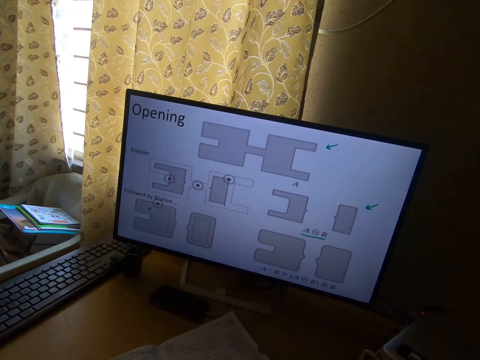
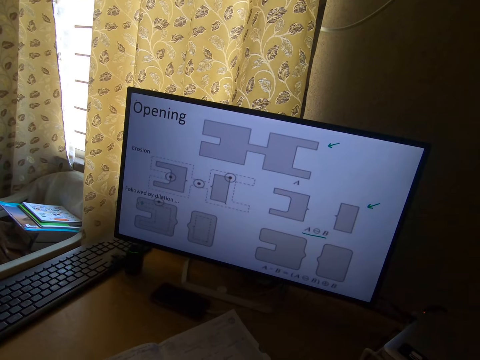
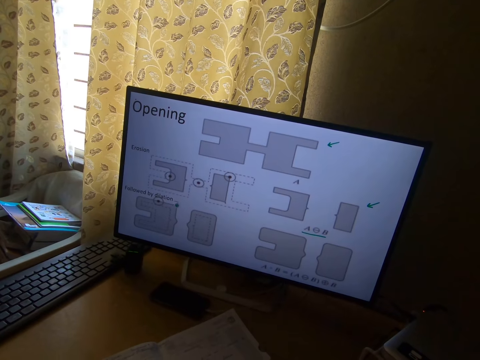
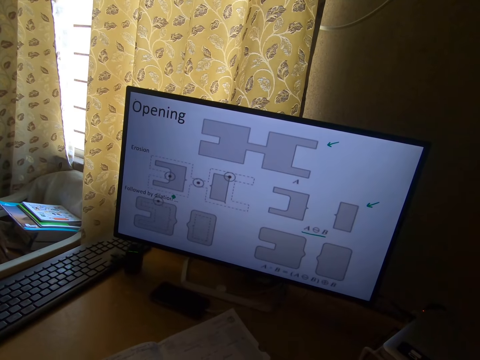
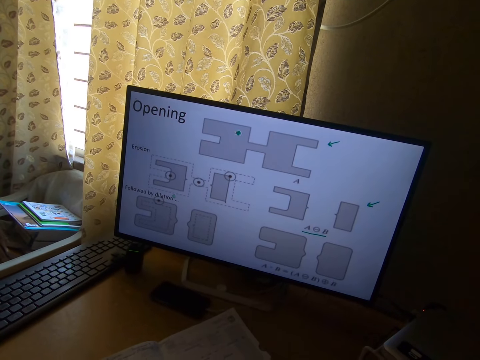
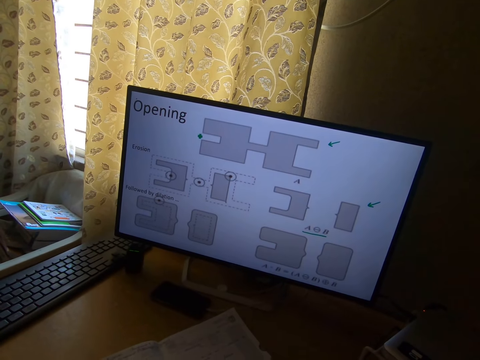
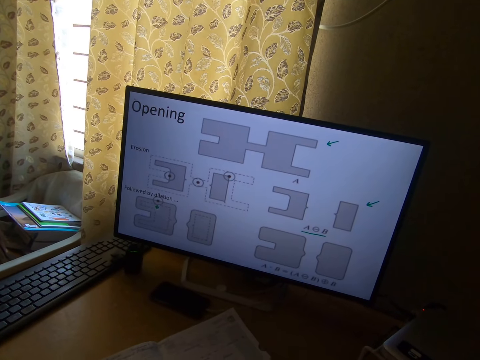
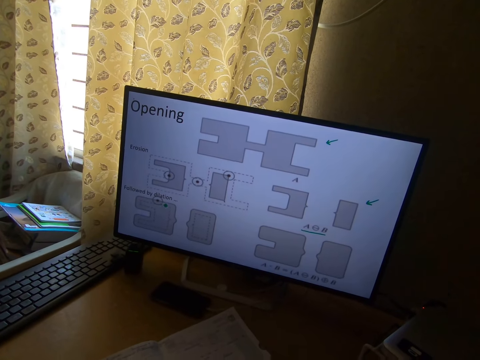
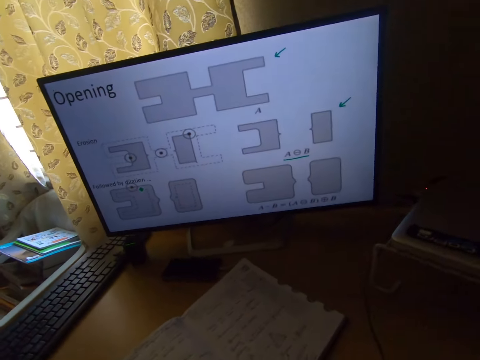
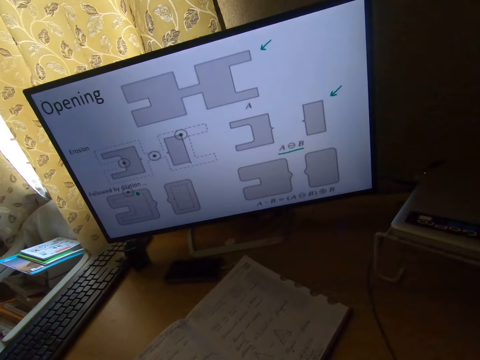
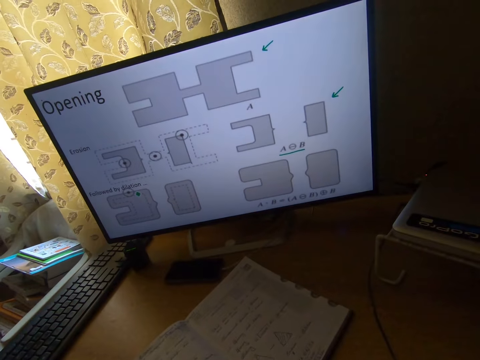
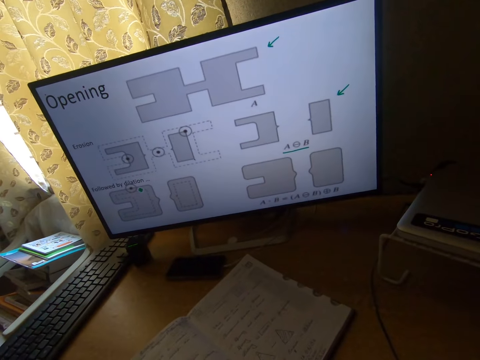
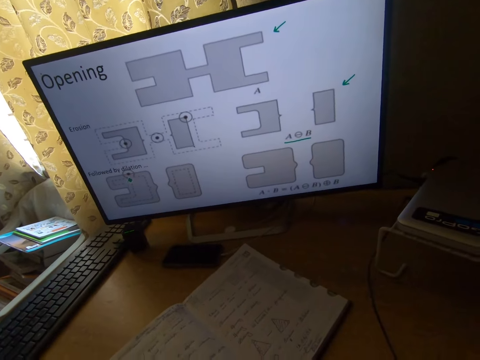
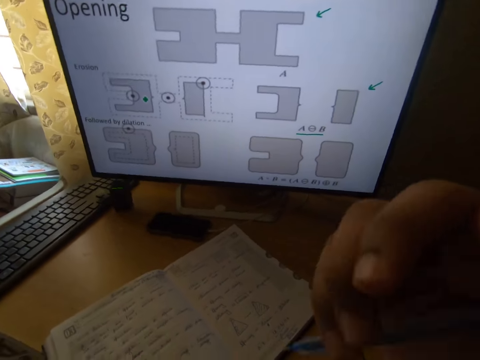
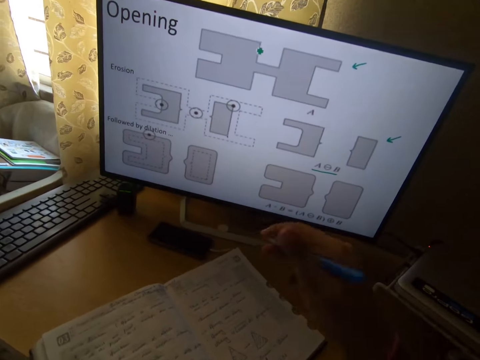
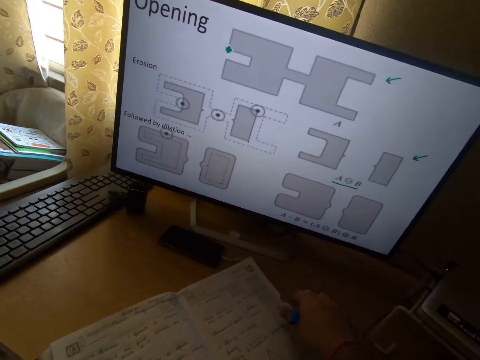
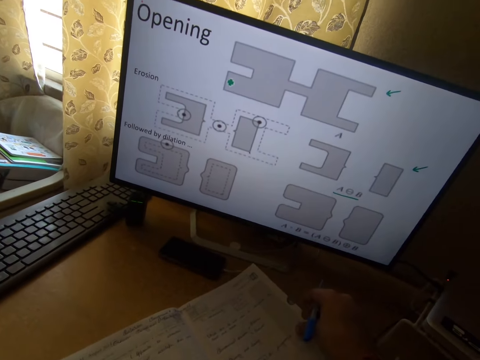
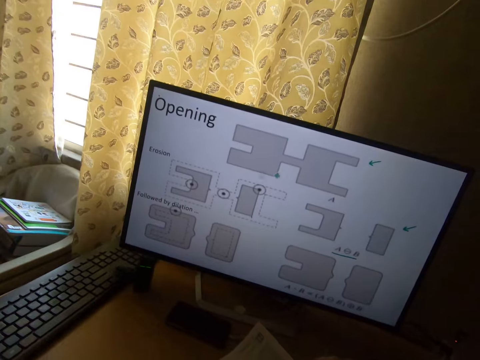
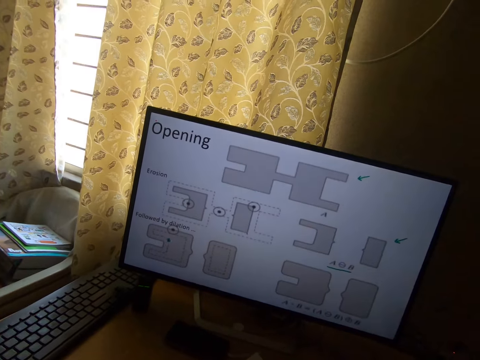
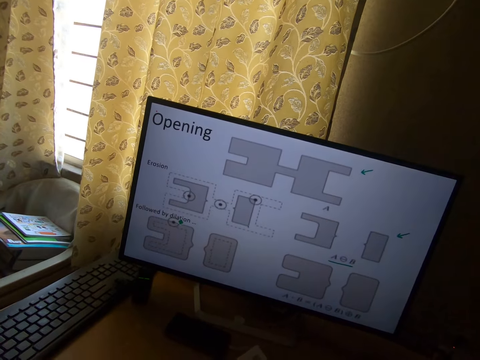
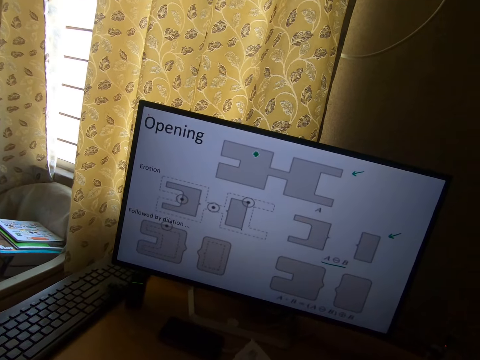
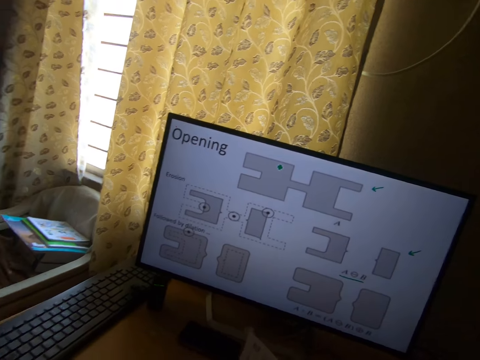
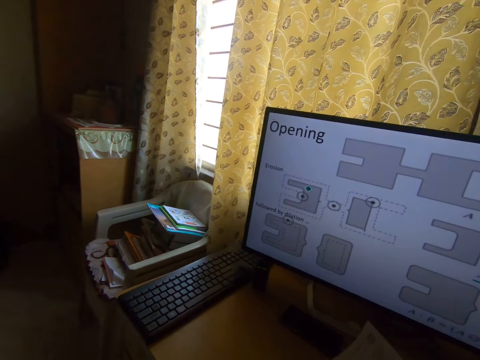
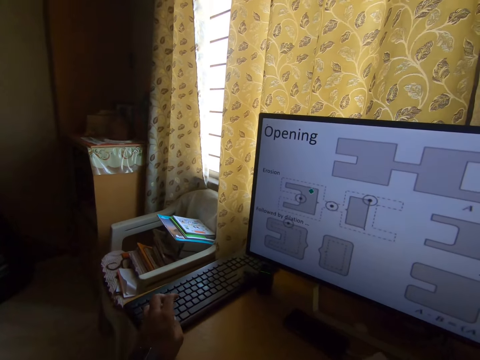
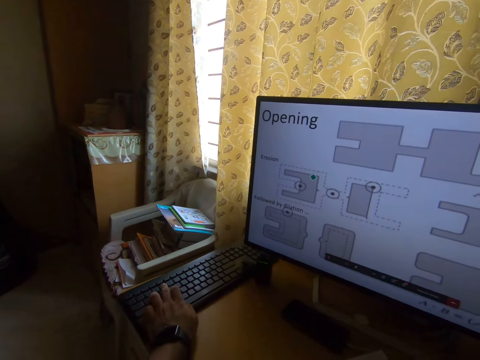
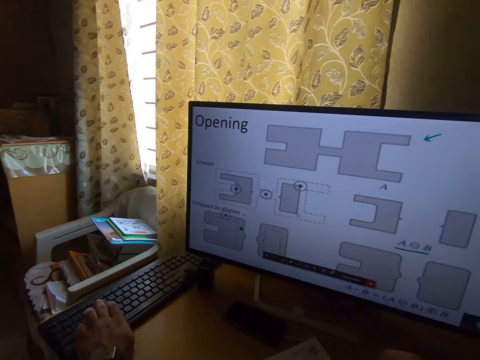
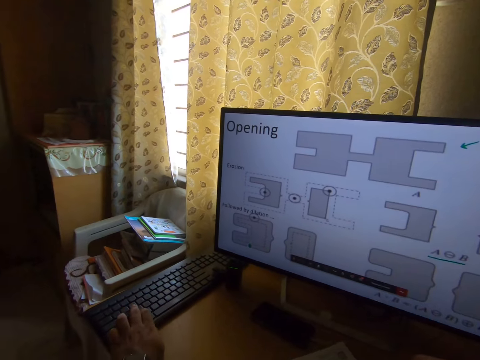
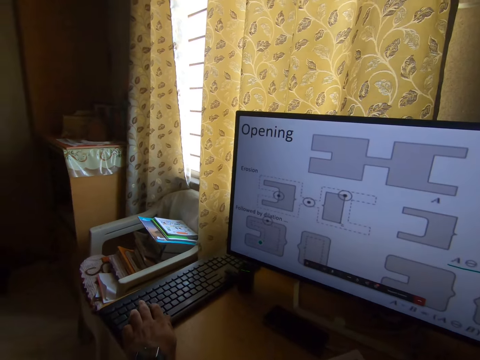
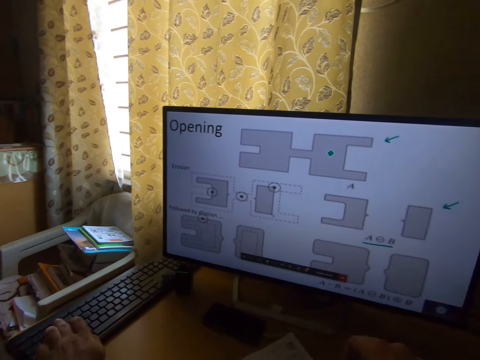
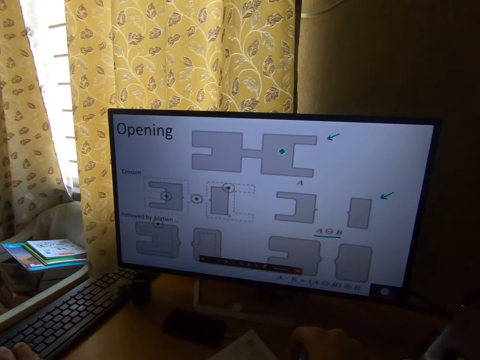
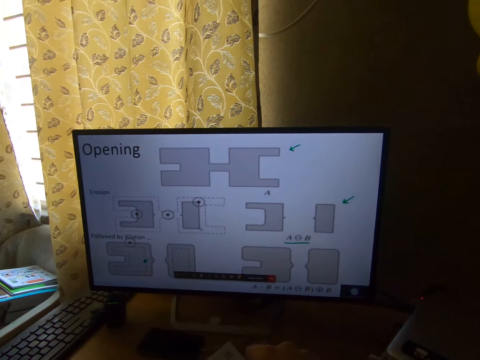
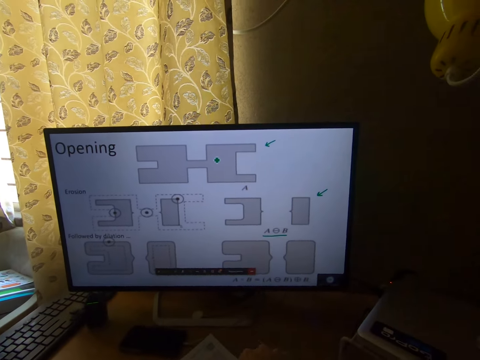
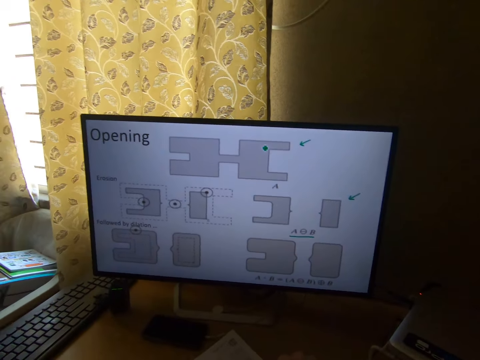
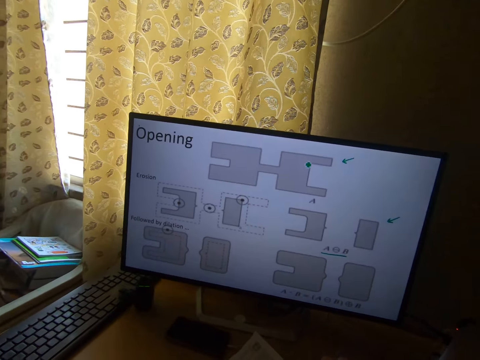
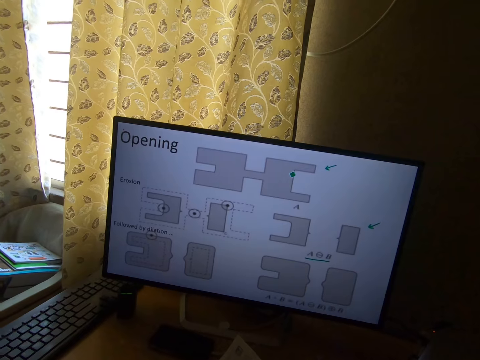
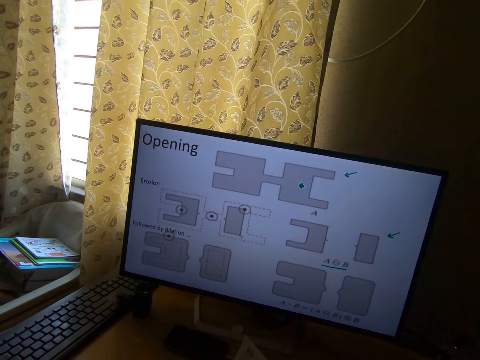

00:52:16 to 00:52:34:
The camera wearer swings the right hand. He stares at the book. He swings the right hand, touches something, and swings the right hand. He places his right hand on the notebook and holds the page of the book. He moves the head up and stares at the monitor. He turns the head left and swings the left hand. He presses a computer keyboard with his left hand. He turns the head right, stares at the monitor, and moves the head down.

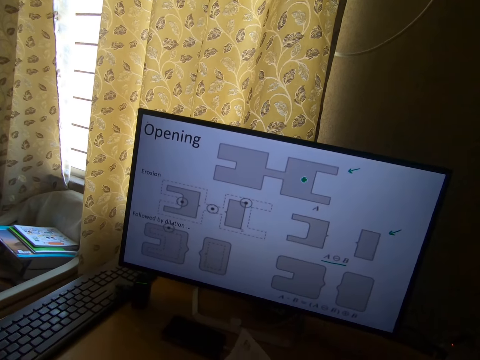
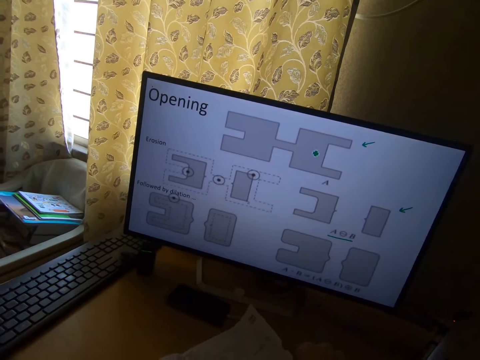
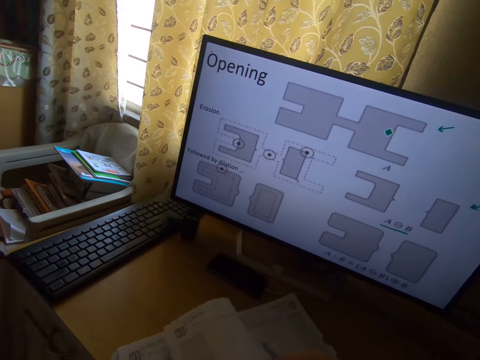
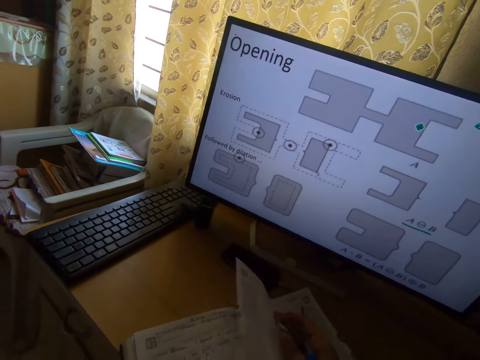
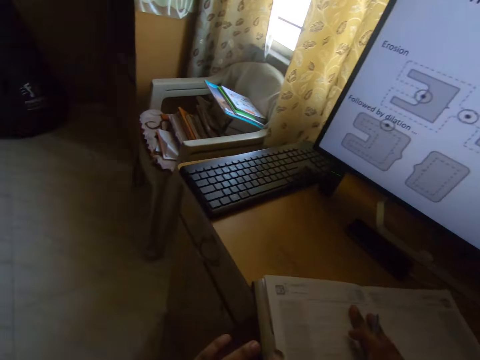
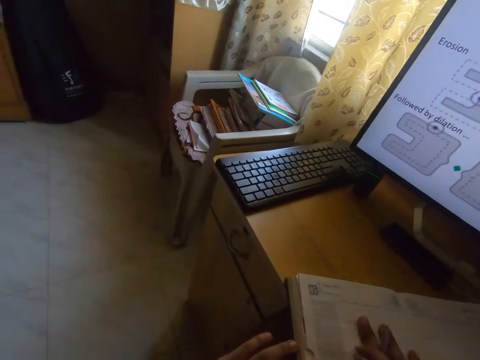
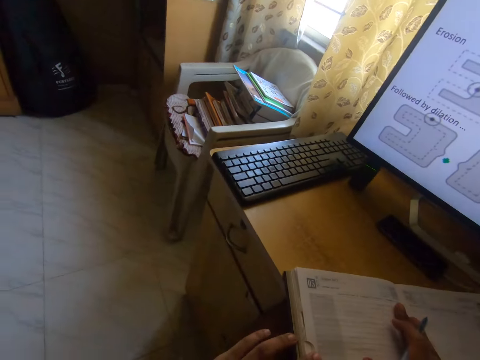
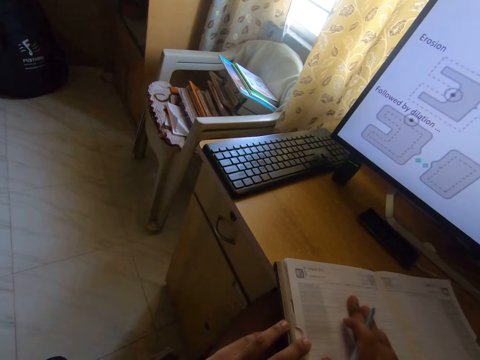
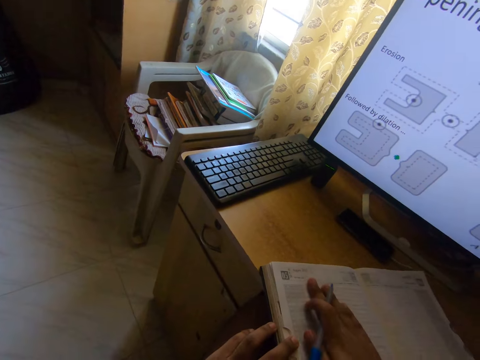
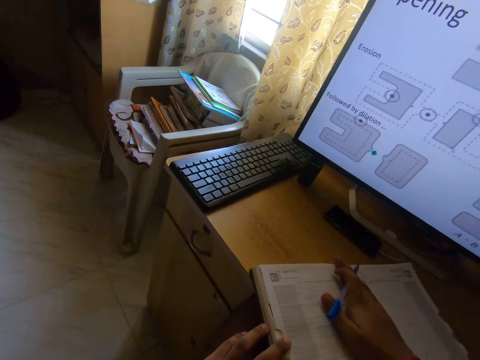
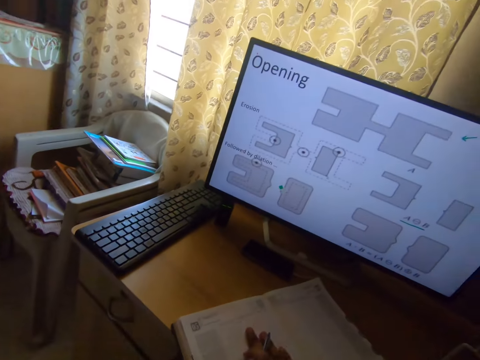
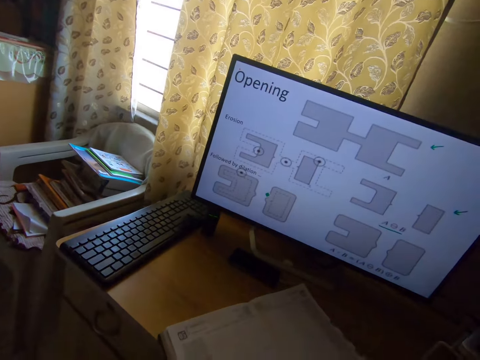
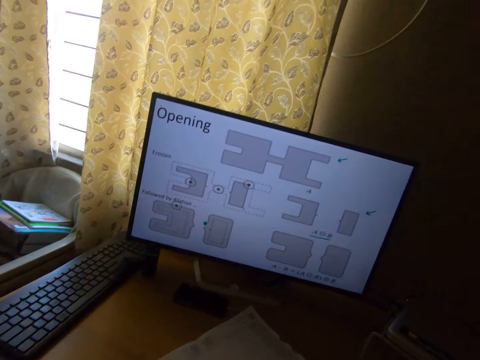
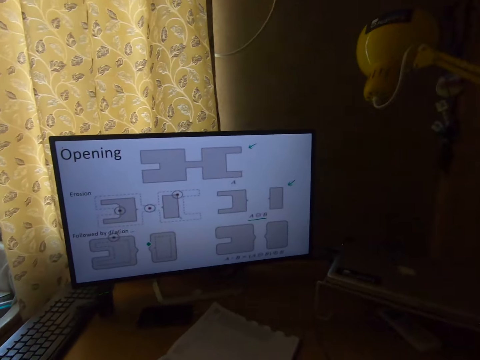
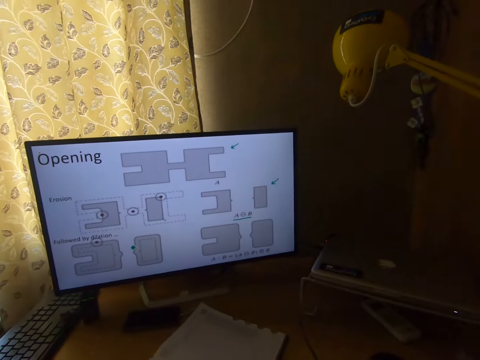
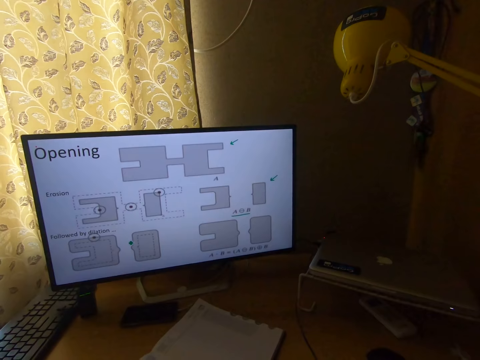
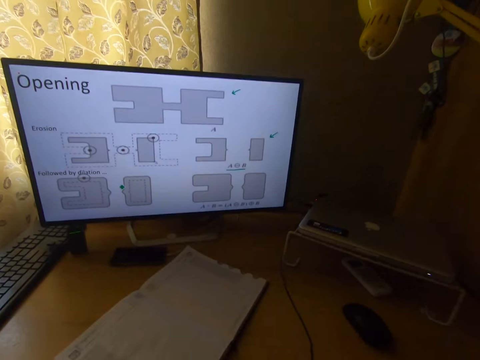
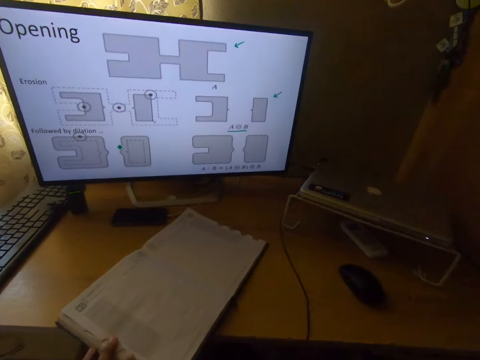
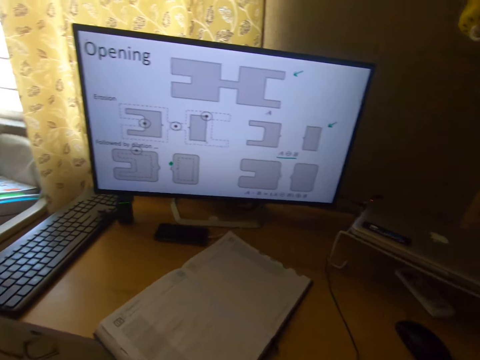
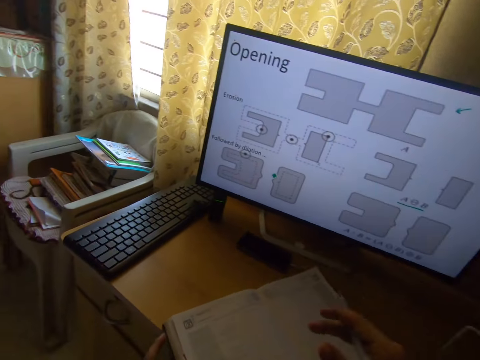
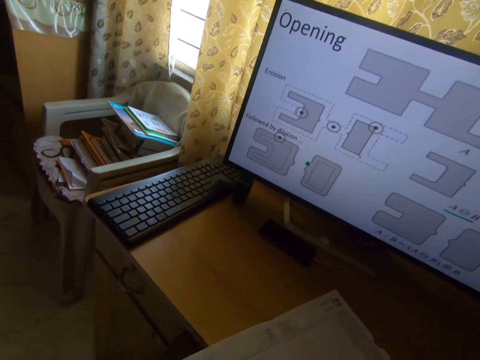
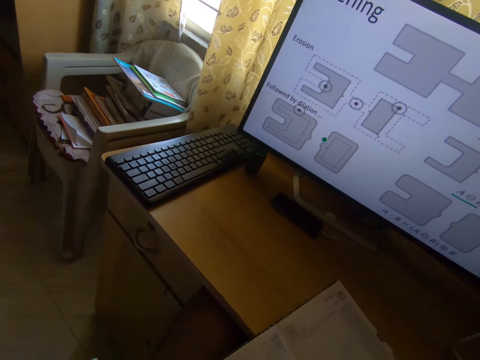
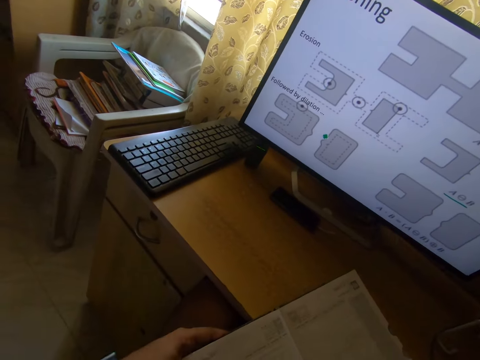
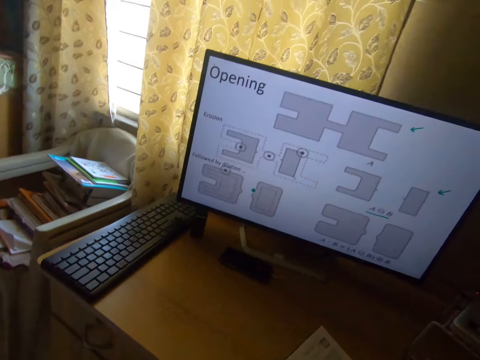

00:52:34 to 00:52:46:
The camera wearer turns the page of the book. They hold the book. They turn the head left. They stare at the book. They move the hand on the book. They move the head up. They turn the head right. They swing a hand. They touch something. They turn the head left. They swing the right hand. They move the book on the desk closer to themselves.
